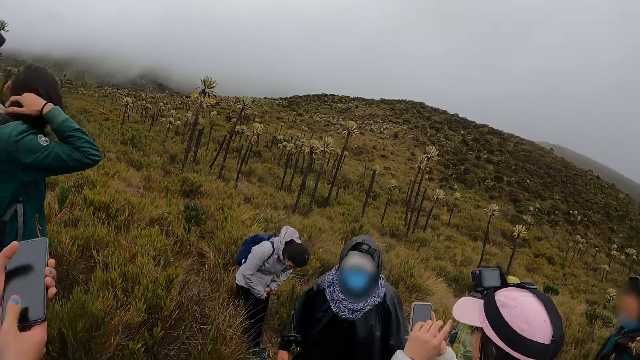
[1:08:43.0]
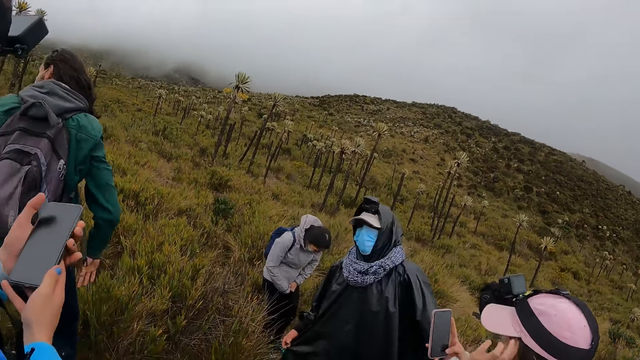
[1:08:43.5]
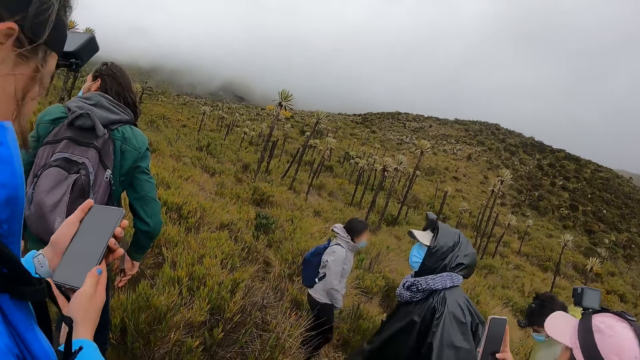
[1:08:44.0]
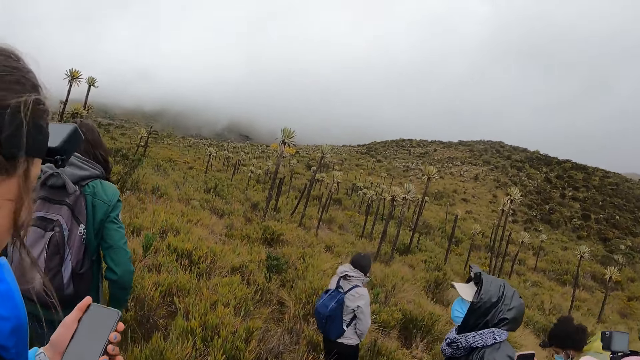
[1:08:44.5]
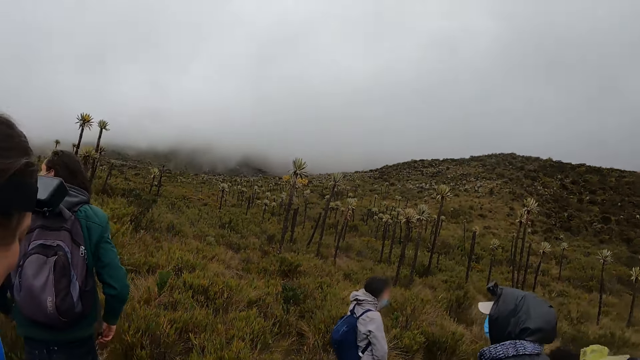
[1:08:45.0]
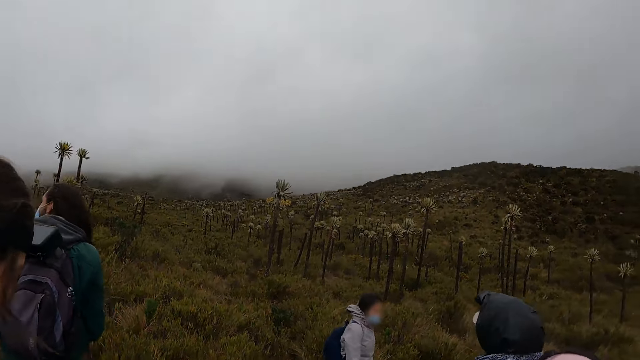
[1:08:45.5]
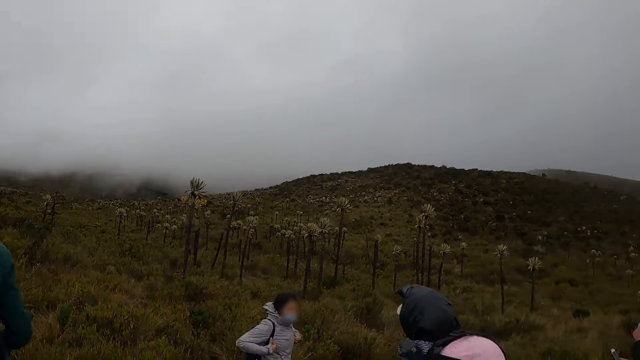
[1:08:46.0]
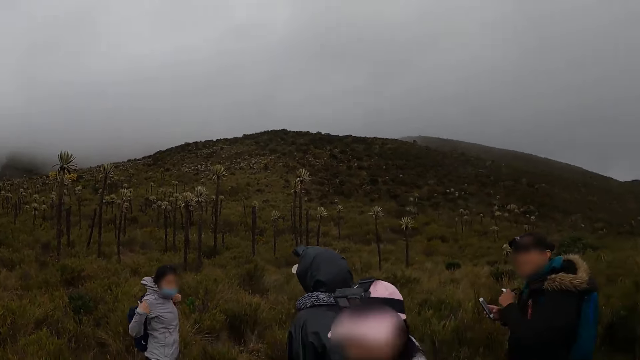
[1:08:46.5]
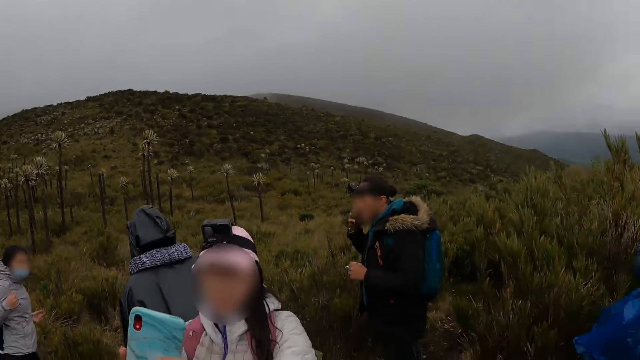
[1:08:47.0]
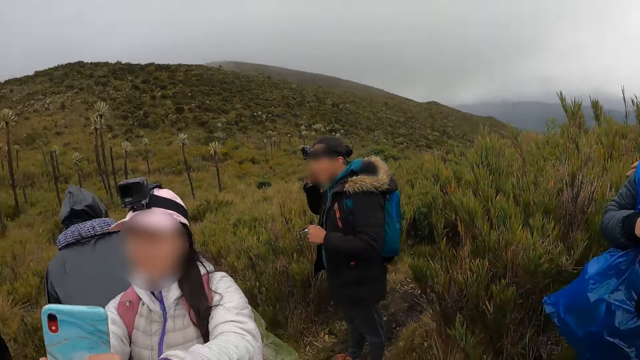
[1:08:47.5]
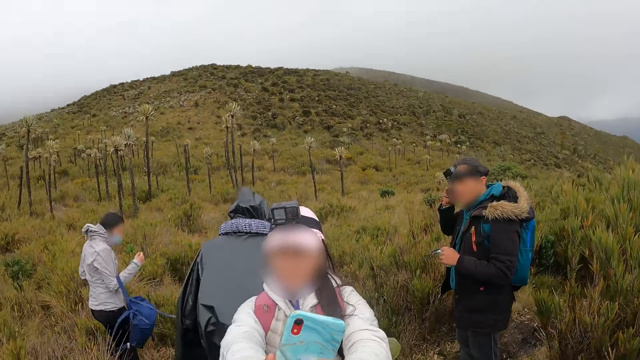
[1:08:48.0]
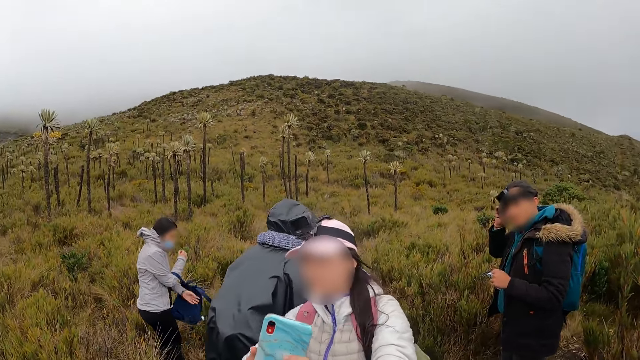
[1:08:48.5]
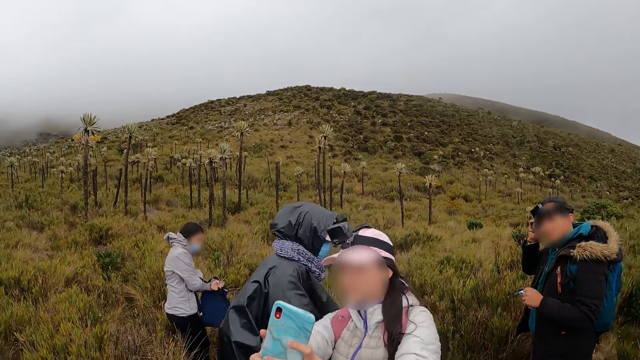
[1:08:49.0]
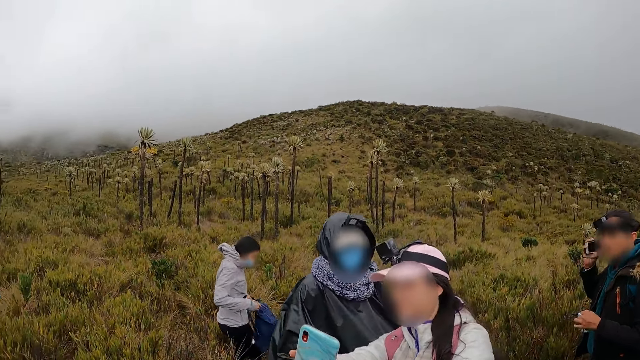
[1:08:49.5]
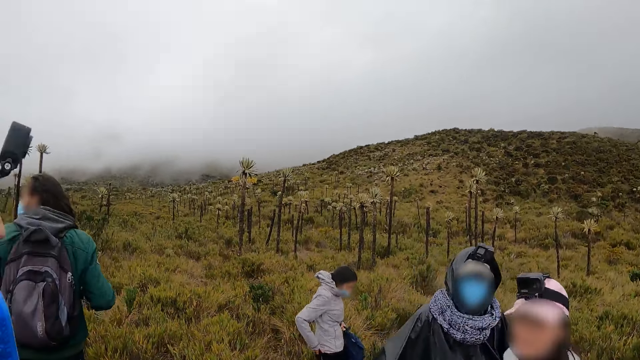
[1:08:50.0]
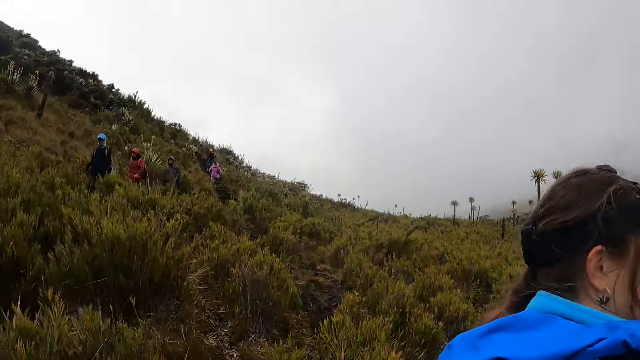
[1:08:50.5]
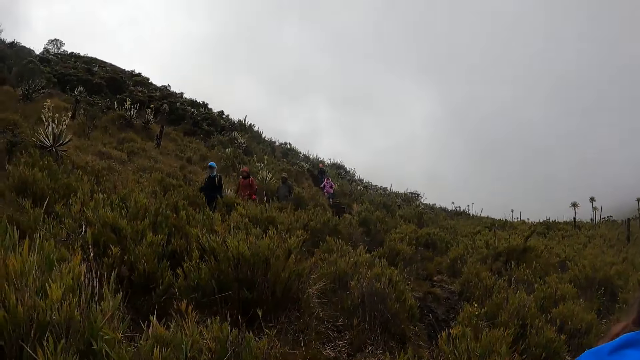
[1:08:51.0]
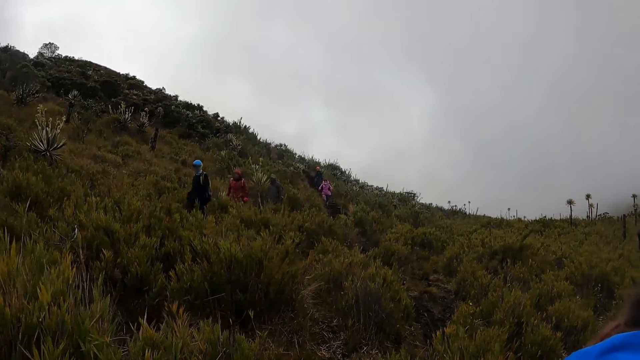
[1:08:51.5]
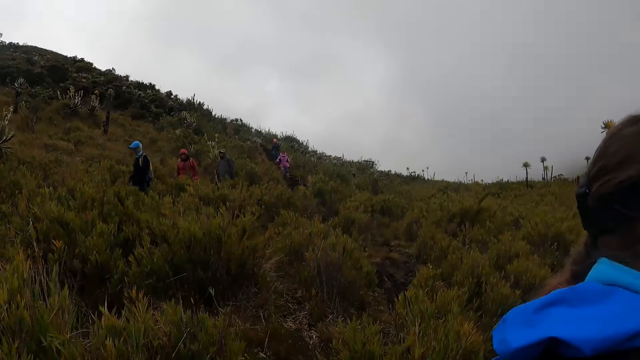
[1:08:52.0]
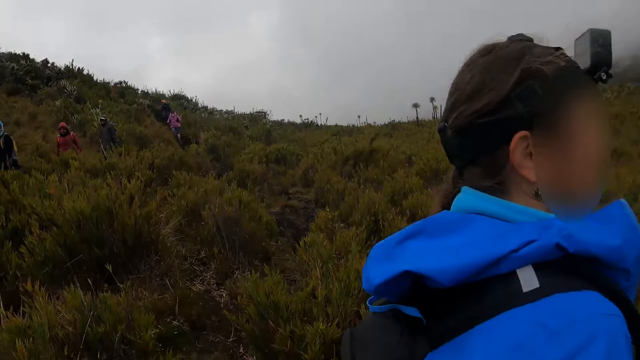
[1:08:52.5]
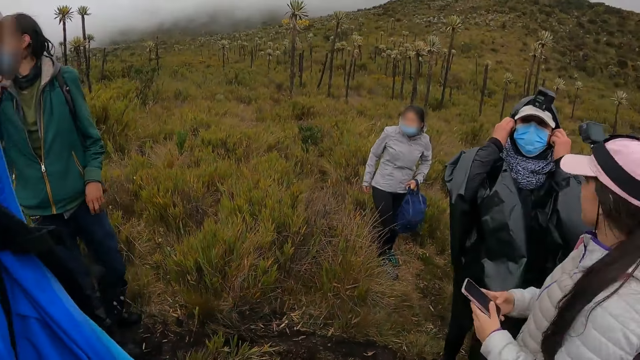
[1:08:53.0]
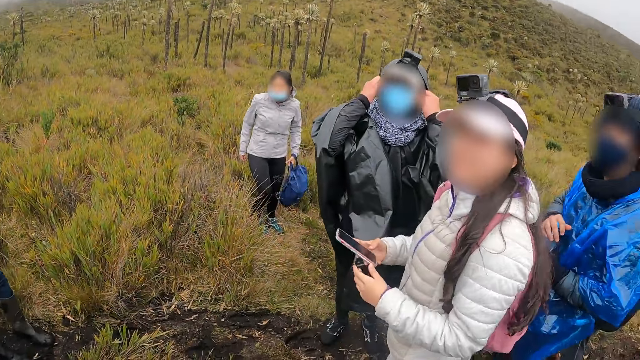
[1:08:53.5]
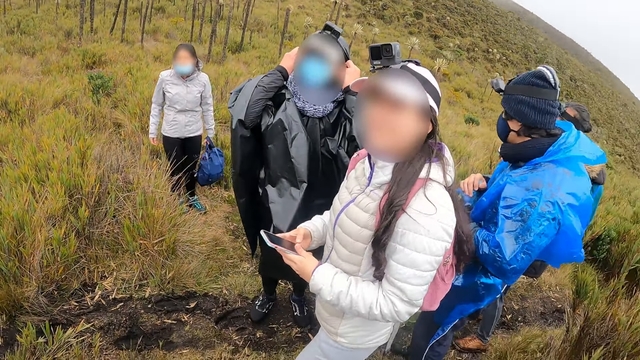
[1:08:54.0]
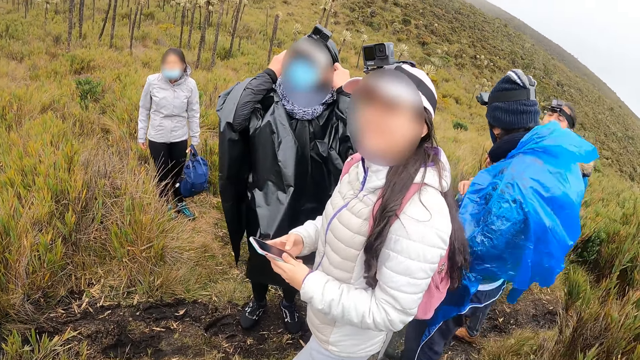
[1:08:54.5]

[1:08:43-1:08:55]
A hiker holds a phone with both hands. Another hiker removes a backpack from her back with both hands. A third hiker presses a phone with both hands.

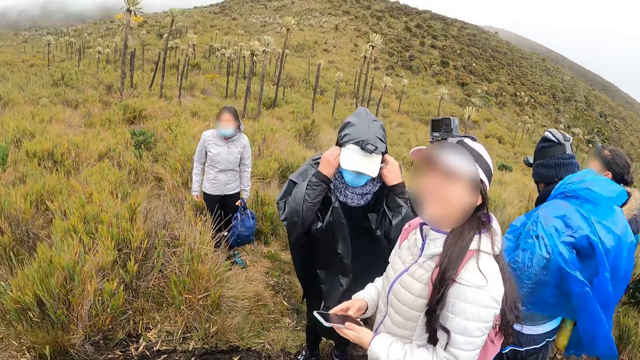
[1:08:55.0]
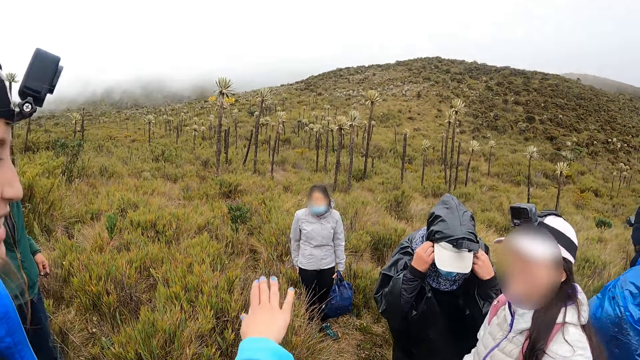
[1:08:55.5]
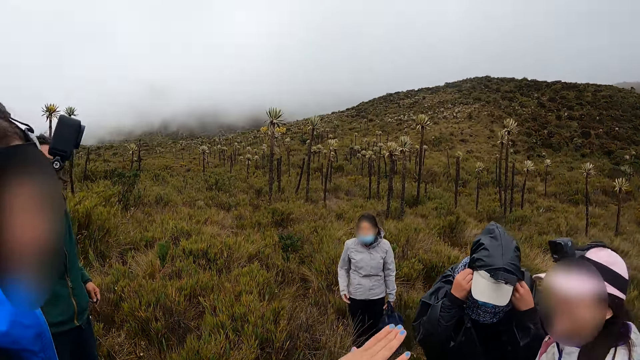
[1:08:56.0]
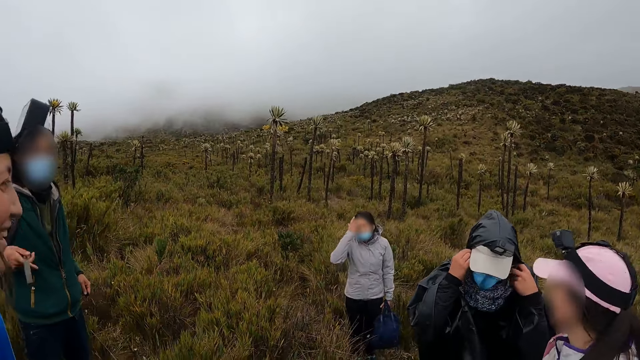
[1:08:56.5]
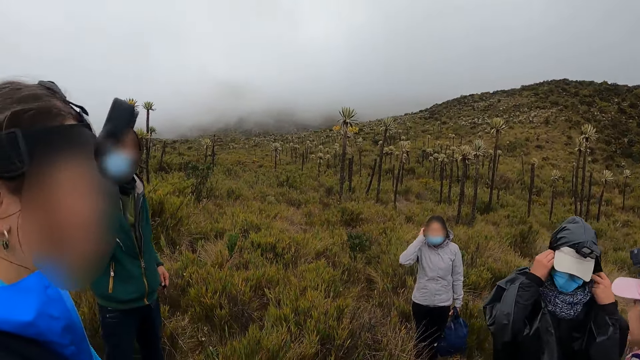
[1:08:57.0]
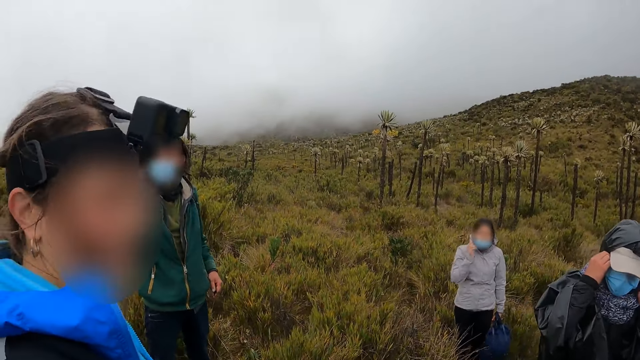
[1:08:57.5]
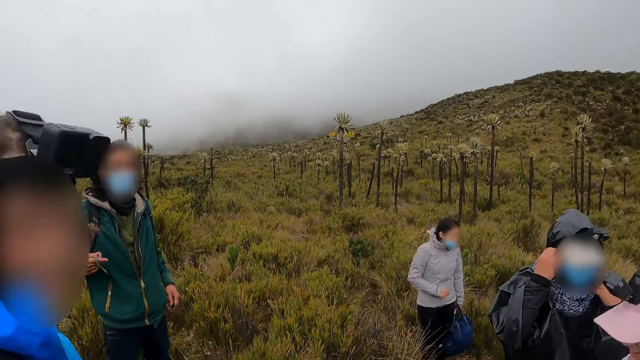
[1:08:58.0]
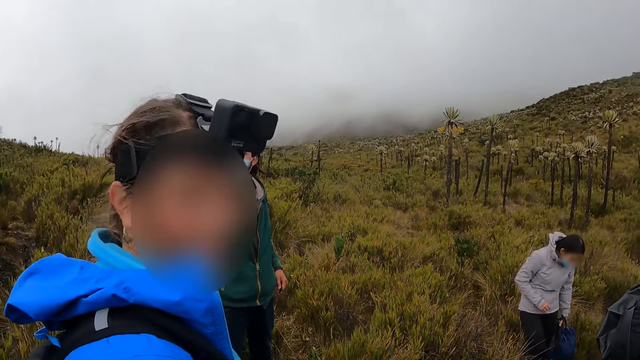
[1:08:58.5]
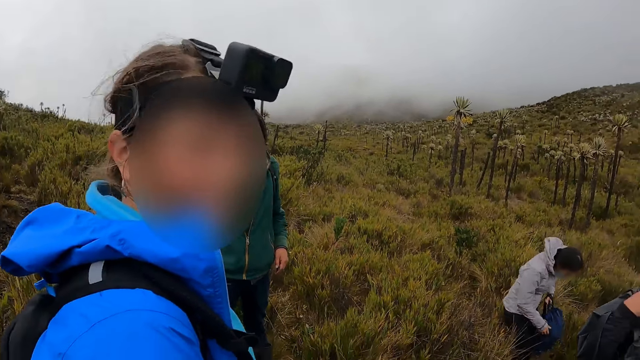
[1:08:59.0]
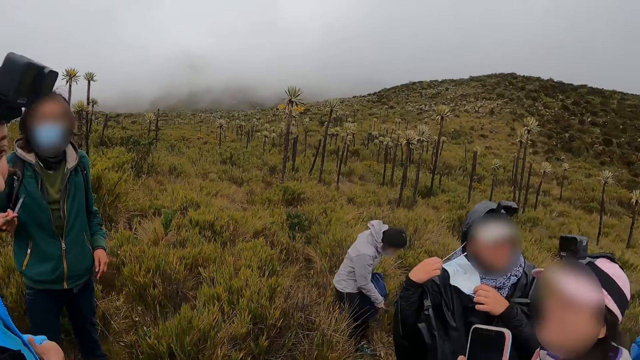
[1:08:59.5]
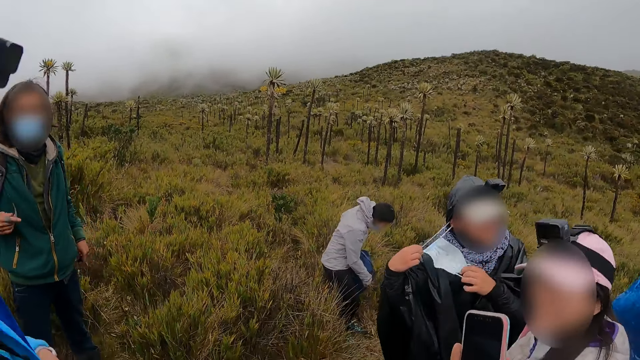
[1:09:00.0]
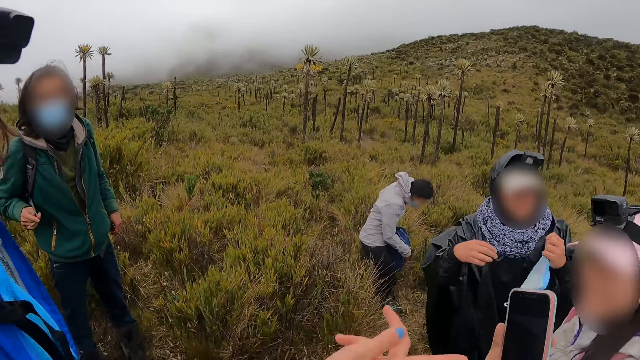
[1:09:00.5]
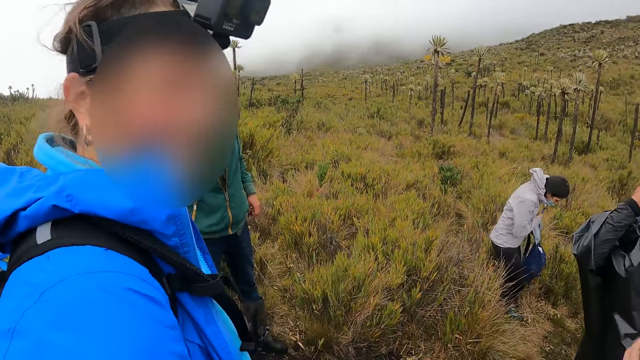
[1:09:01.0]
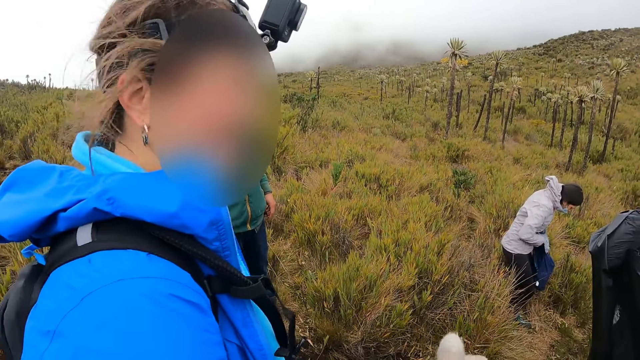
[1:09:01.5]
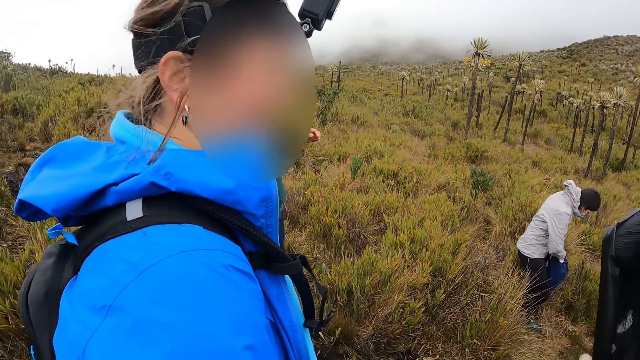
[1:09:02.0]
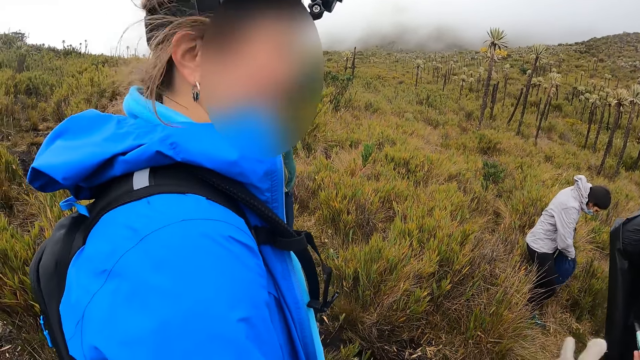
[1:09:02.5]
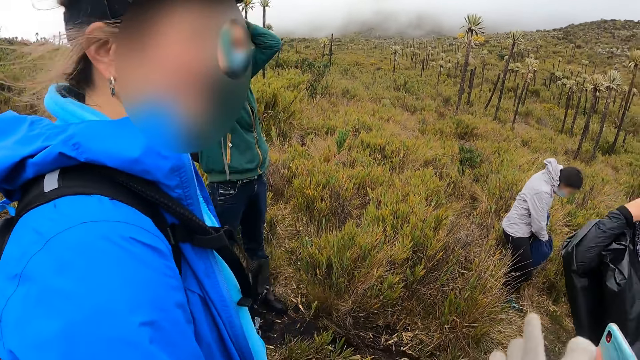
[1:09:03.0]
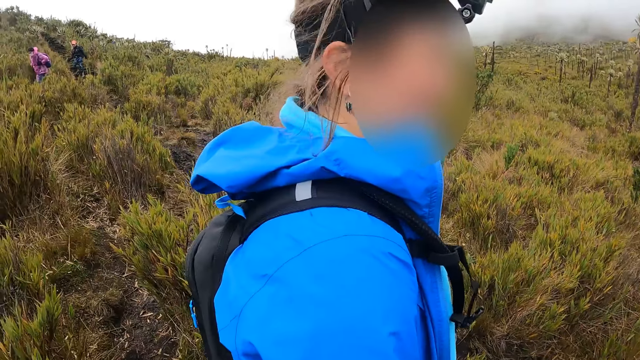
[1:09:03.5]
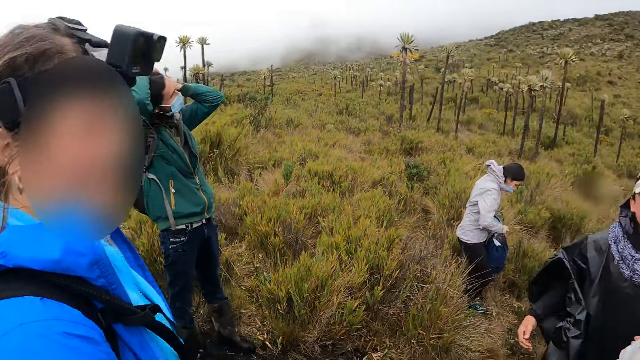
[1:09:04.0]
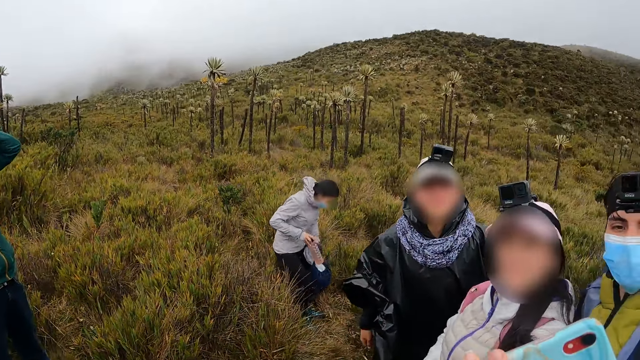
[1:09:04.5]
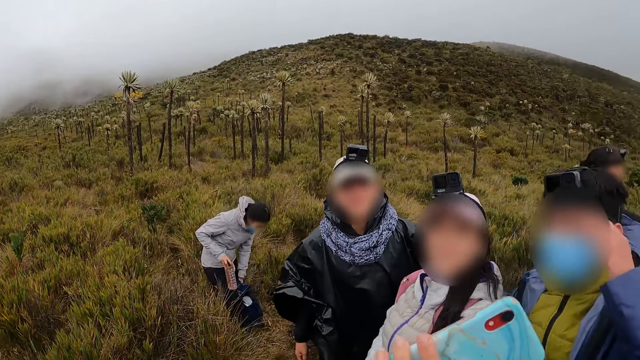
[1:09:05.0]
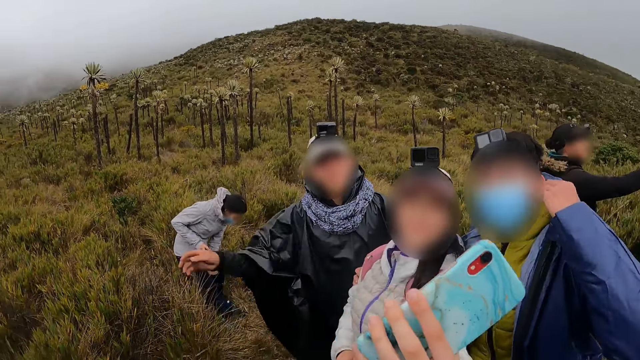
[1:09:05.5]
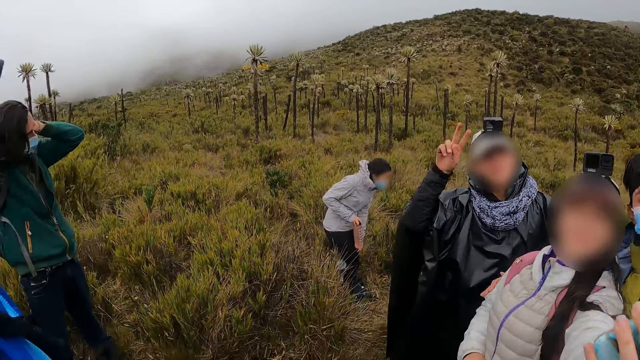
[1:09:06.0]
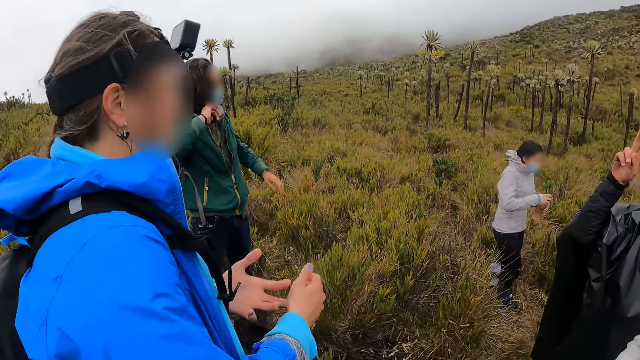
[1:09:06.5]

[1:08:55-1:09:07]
A hiker takes off a nose mask on his face with both hands. Another hiker interacts with the first hiker, a third hiker and a fourth hiker. The fourth hiker interacts with the camera wearer.
